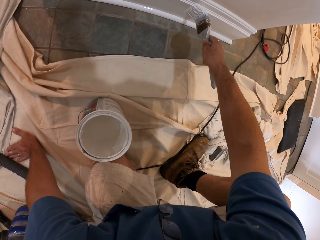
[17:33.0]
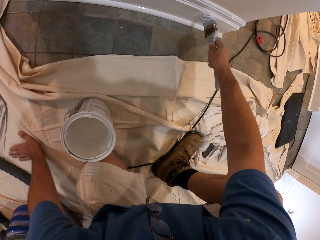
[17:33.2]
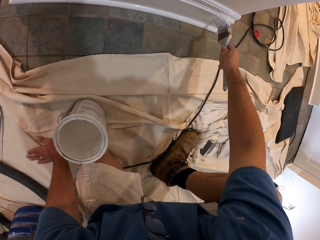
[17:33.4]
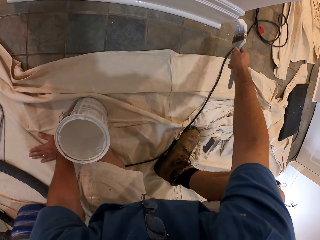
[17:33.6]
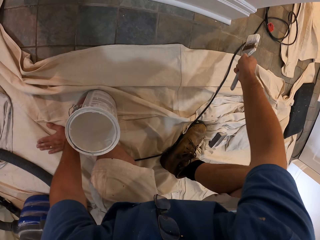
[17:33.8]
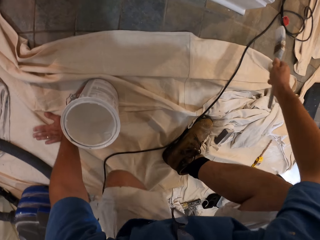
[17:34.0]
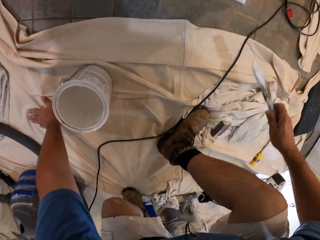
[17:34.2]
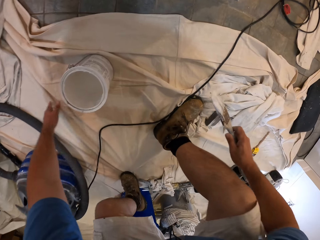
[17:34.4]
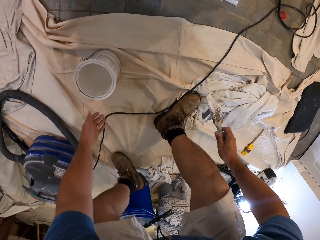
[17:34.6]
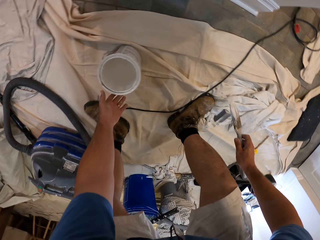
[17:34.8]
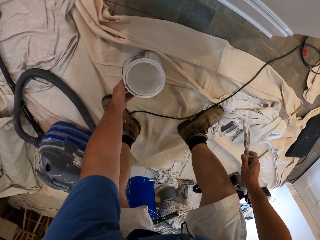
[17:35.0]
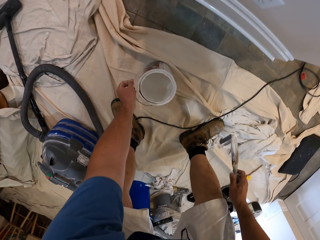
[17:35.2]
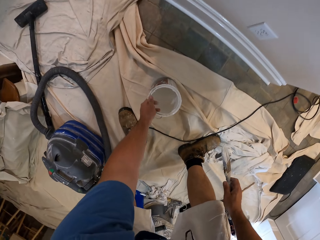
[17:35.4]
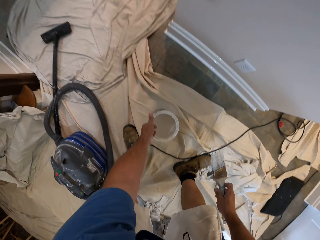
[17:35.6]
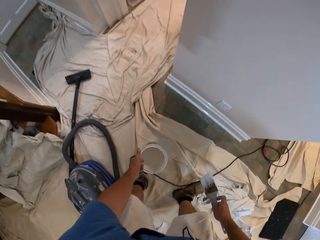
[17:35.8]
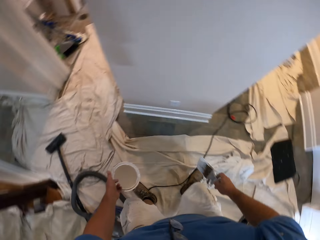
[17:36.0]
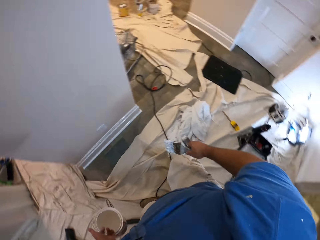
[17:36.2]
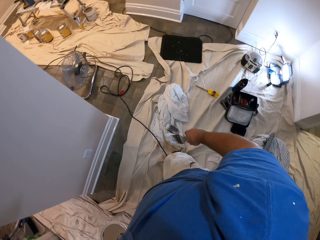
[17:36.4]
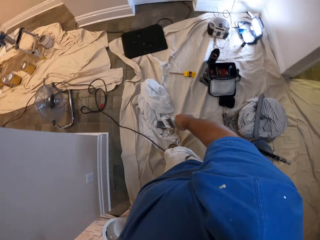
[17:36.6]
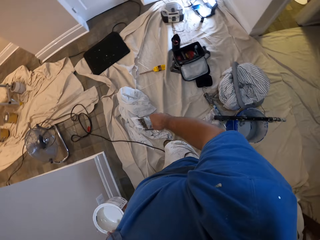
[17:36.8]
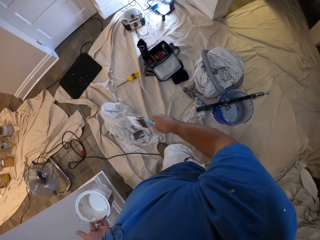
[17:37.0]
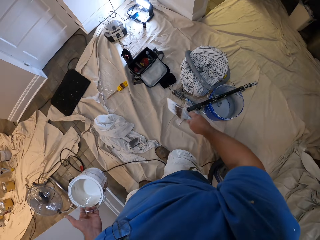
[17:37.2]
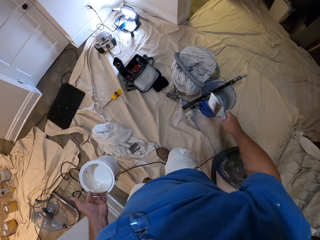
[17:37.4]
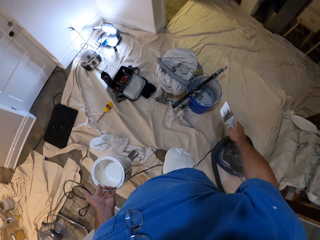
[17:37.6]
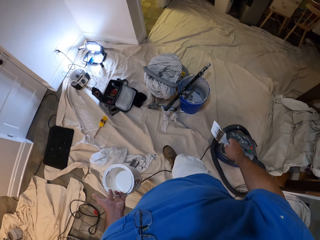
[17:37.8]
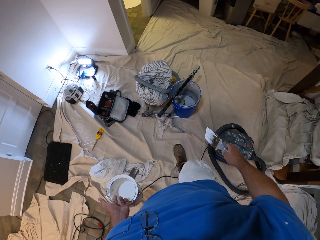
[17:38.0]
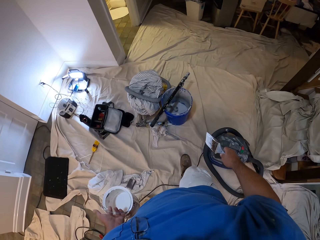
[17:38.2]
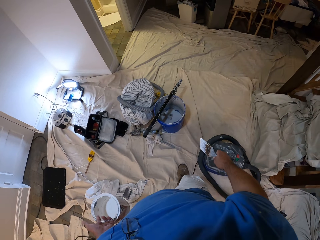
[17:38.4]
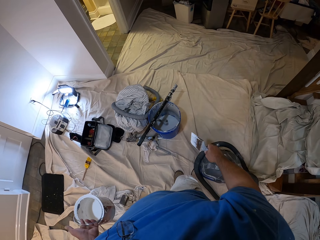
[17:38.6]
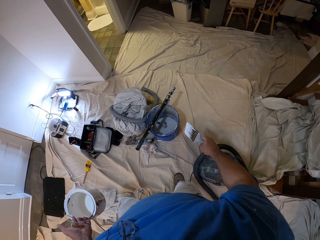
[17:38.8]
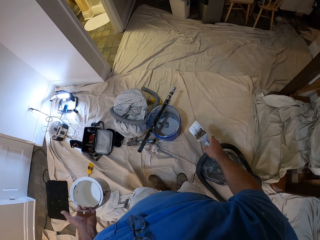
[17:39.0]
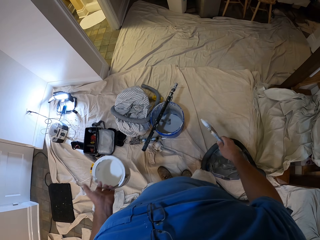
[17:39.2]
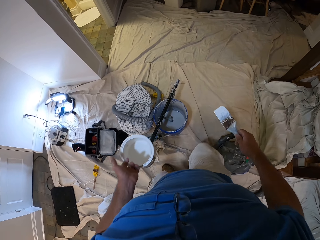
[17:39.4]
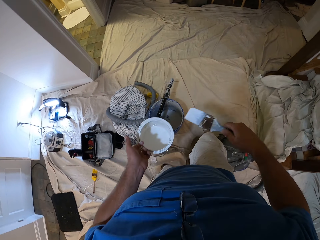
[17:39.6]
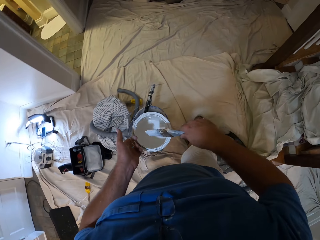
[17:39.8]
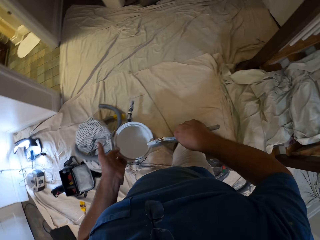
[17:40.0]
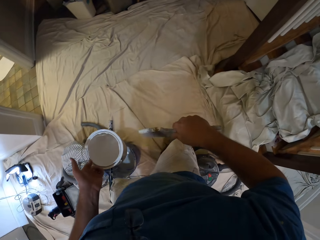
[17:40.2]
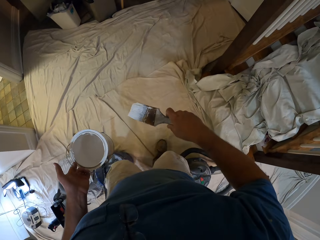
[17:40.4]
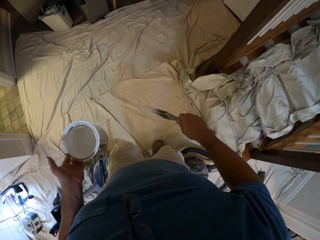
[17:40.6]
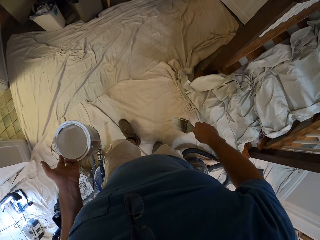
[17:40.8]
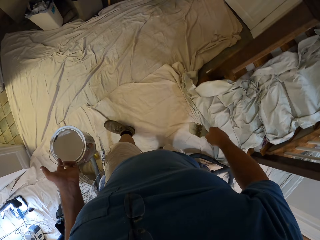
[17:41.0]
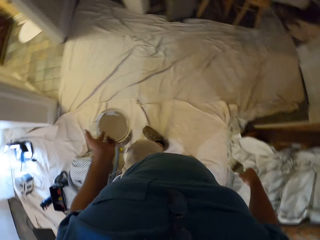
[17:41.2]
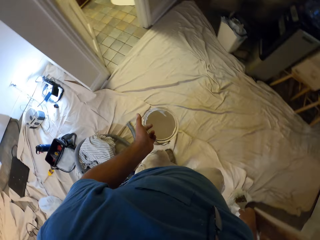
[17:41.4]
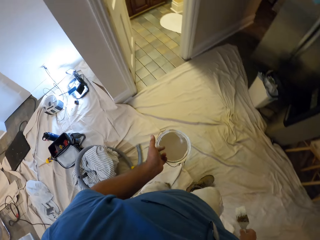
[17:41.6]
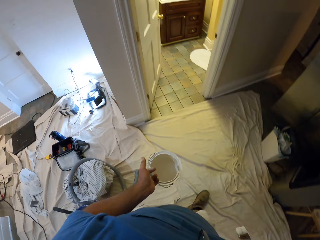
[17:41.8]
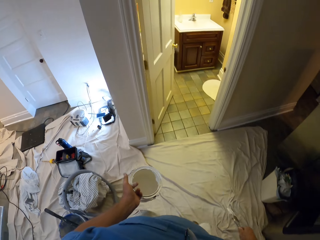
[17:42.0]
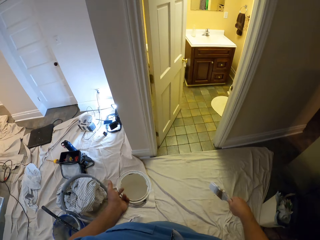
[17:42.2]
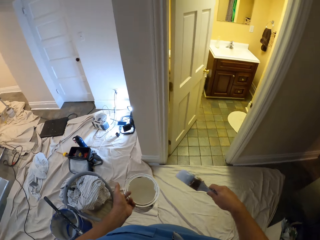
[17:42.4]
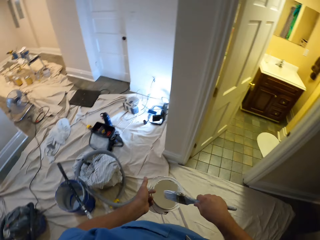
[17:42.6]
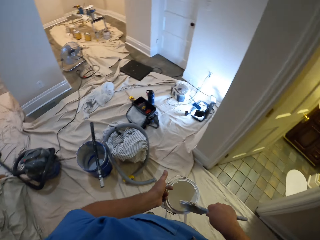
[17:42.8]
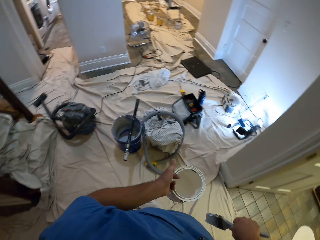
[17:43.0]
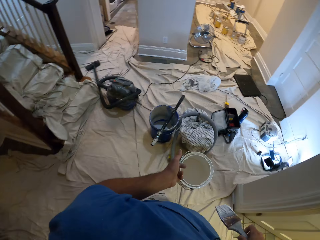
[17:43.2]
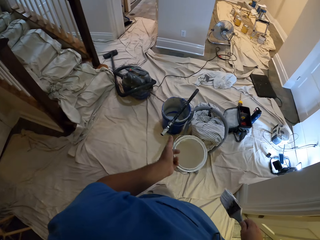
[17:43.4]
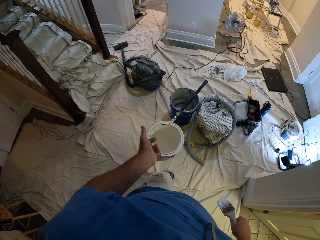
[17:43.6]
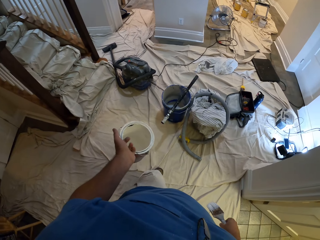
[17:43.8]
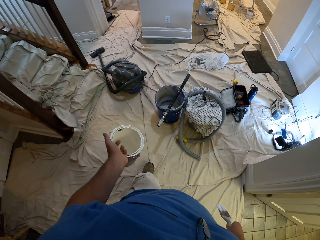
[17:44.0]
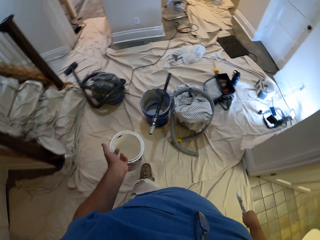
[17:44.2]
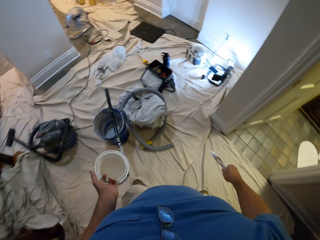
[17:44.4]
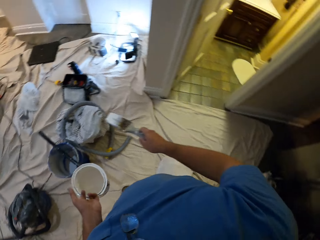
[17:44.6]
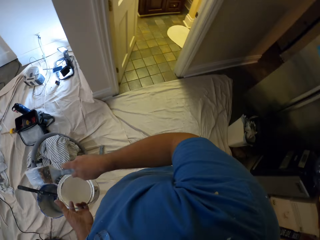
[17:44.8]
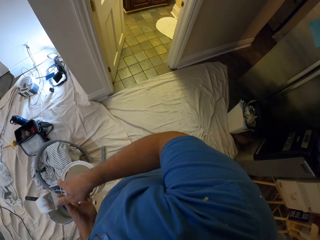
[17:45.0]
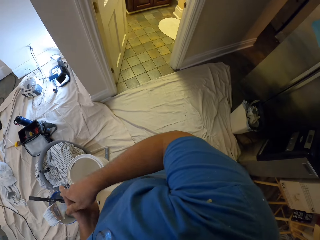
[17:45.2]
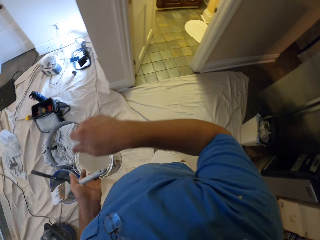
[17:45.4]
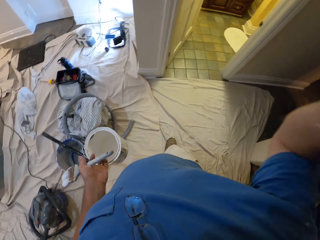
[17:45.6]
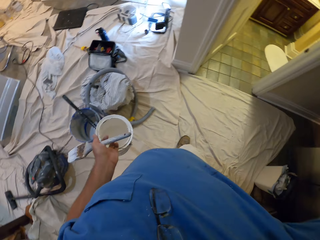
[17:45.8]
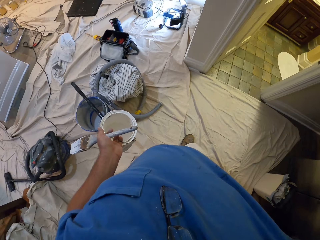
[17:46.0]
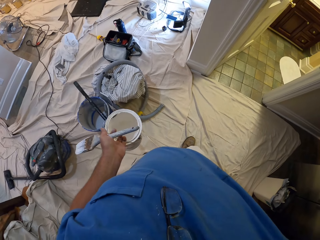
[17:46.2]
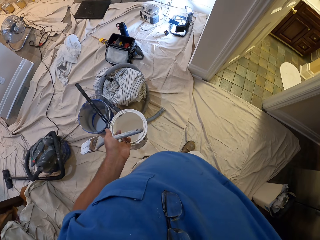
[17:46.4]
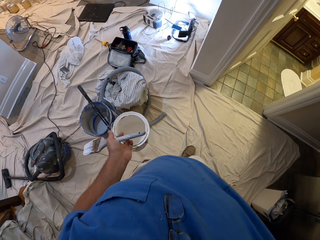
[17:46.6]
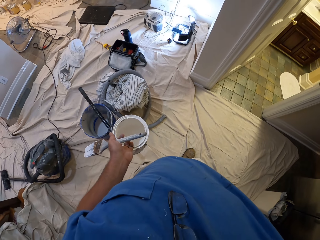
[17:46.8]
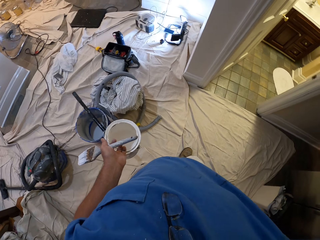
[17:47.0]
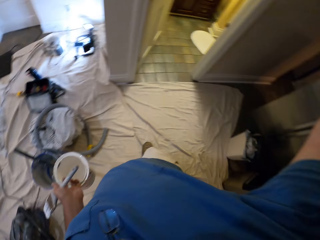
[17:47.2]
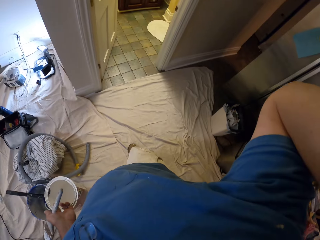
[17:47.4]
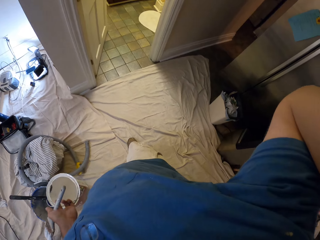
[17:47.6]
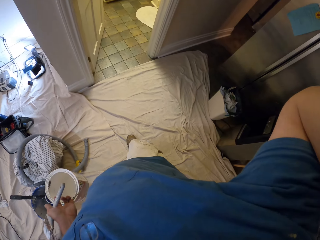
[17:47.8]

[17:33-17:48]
The camera wearer stands up. He picks up the bucket of paint from the cloth. He walks around the room. He cleans the paint brush with the top of the bucket of paint. He moves around. He cleans the paint brush with the top of the bucket of paint. He moves the paint brush to his left hand. He touches his head camera and adjusts the camera.

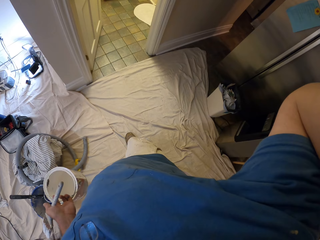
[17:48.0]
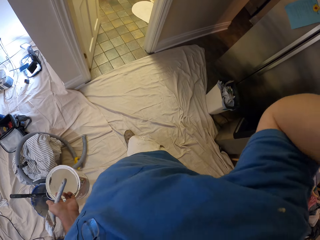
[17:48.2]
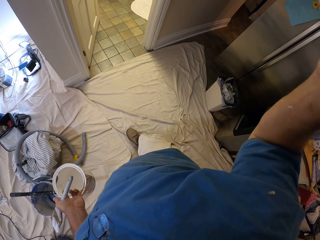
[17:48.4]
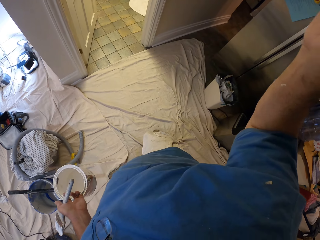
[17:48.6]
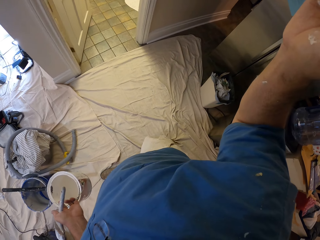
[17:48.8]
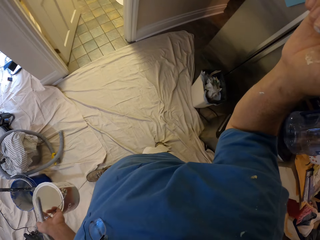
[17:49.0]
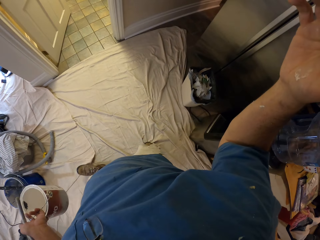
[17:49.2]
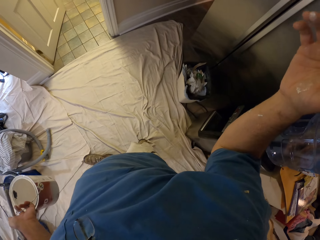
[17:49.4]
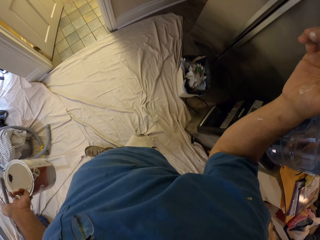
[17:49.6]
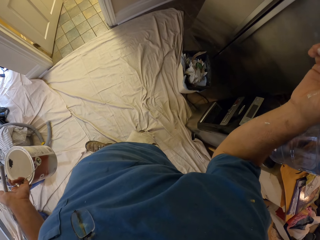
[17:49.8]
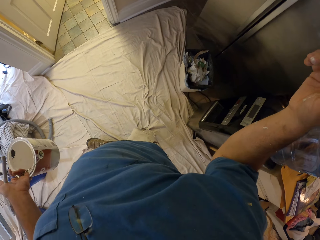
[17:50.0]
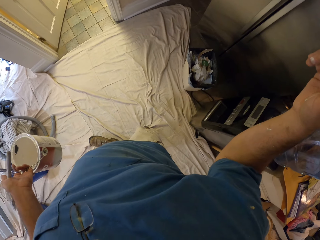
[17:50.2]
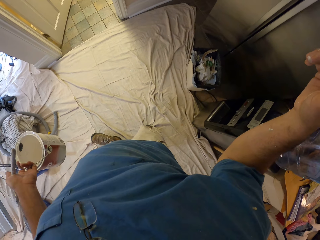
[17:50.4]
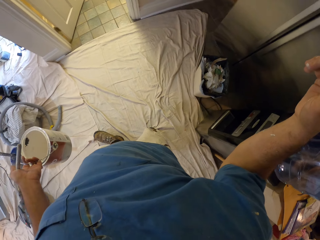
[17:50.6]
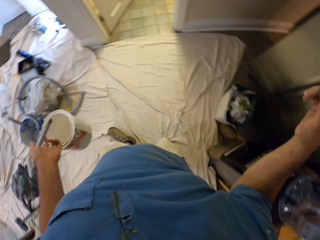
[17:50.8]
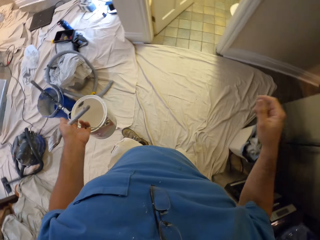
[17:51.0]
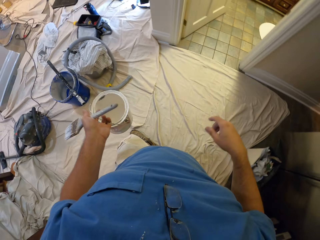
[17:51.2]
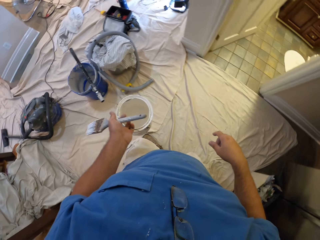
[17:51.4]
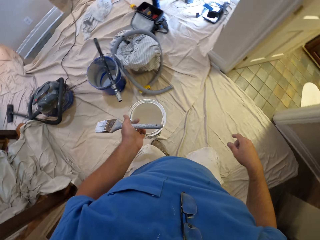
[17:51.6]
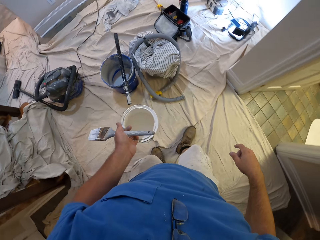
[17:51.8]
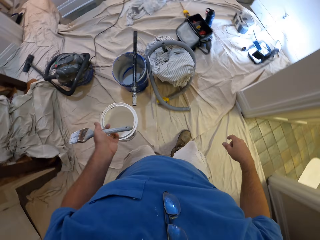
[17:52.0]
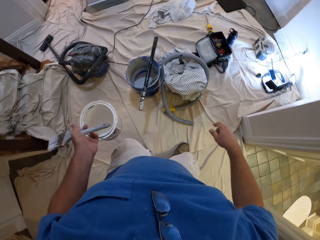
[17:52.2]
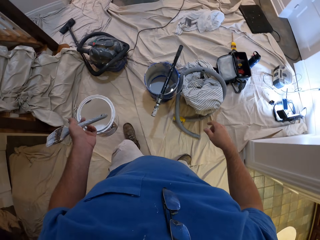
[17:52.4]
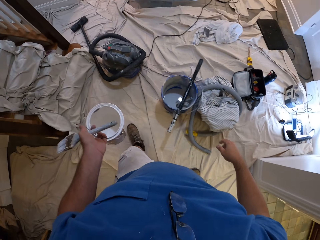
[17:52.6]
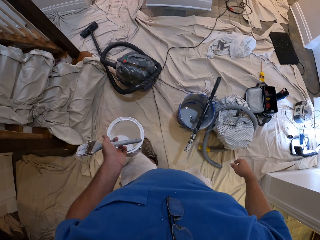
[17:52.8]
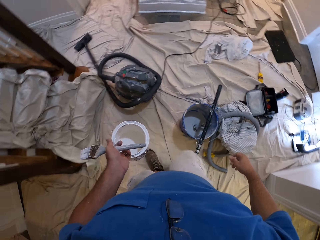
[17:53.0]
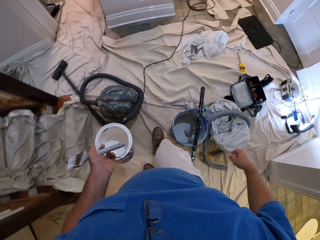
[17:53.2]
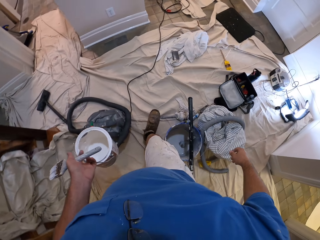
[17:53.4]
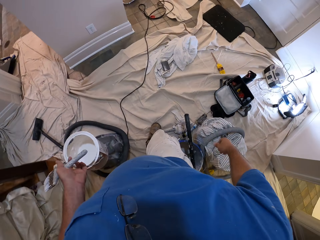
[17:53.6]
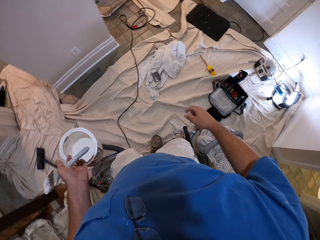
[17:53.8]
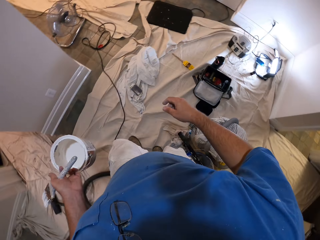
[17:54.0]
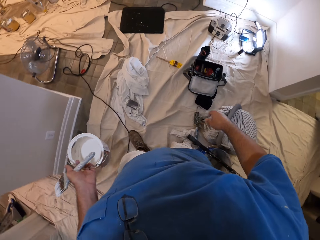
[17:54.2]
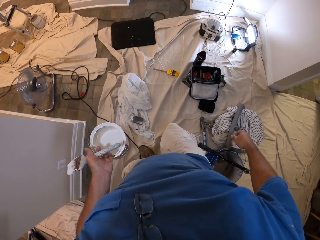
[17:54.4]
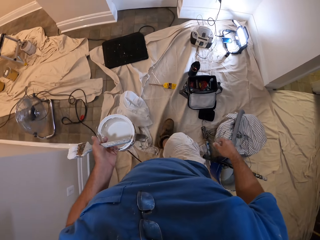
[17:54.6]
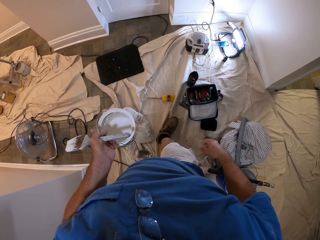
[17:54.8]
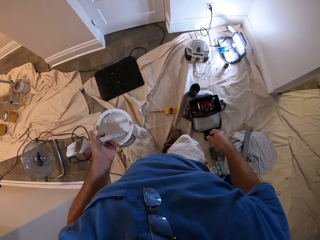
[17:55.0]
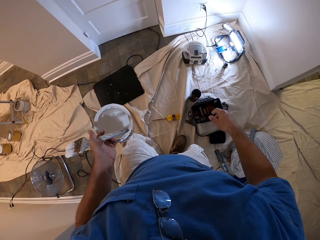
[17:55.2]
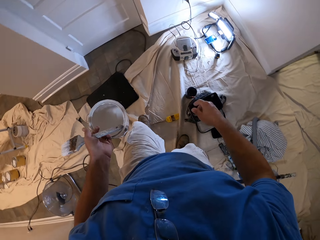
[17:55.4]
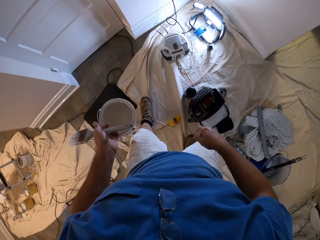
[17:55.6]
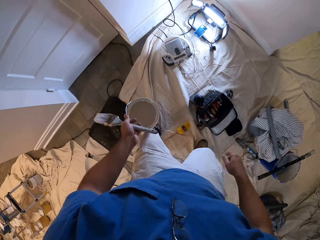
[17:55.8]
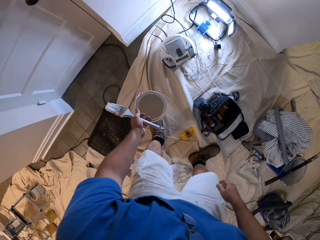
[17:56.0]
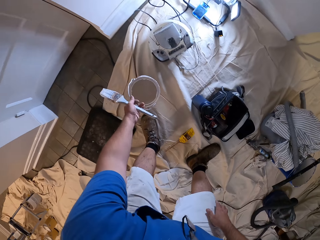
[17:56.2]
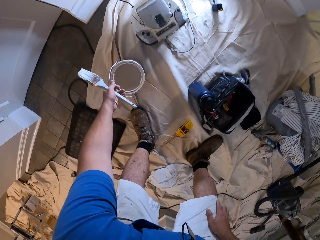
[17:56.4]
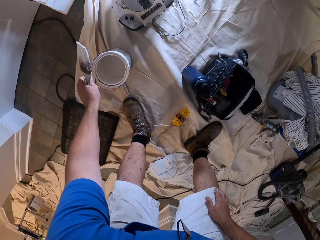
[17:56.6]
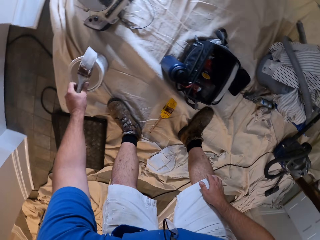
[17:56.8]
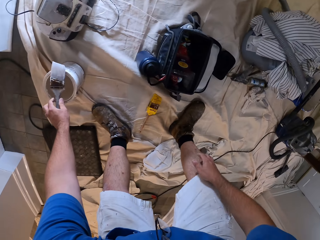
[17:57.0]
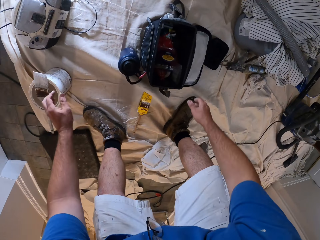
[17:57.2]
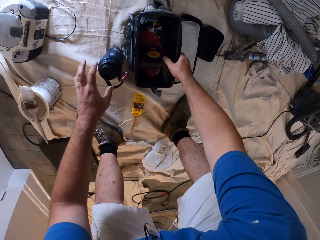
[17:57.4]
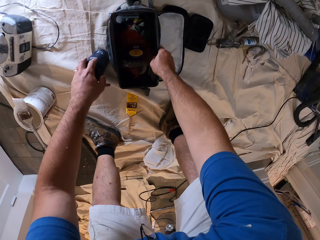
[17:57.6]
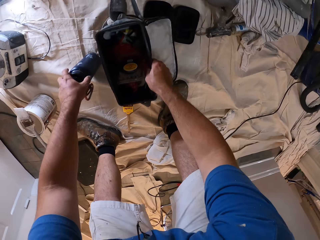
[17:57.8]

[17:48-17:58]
The camera wearer walks around the room. They move towards a mat. They drop the bucket of paint on the cloth. They drop the paint brush on the bucket of paint.
